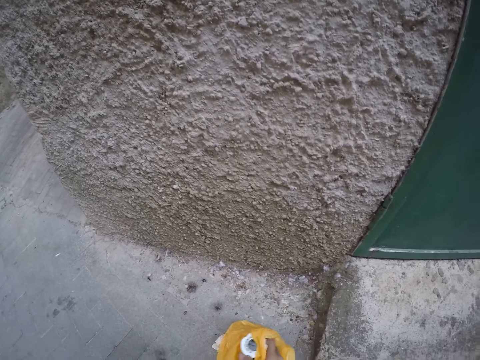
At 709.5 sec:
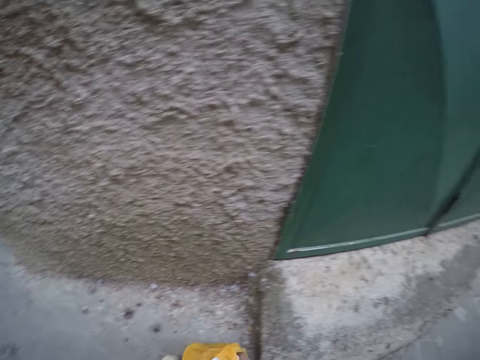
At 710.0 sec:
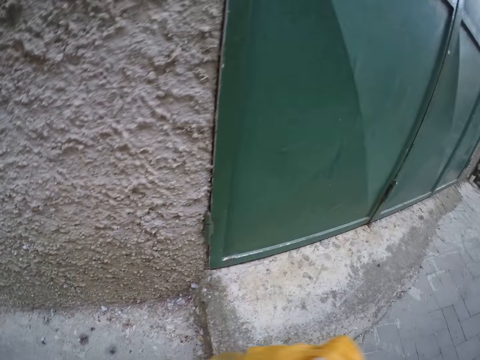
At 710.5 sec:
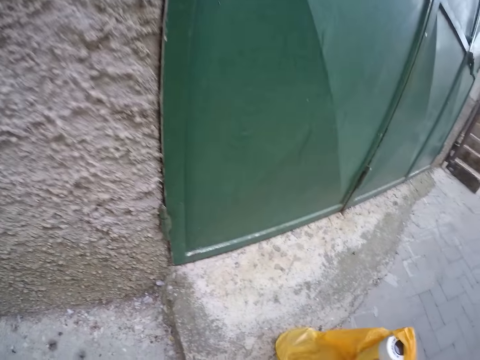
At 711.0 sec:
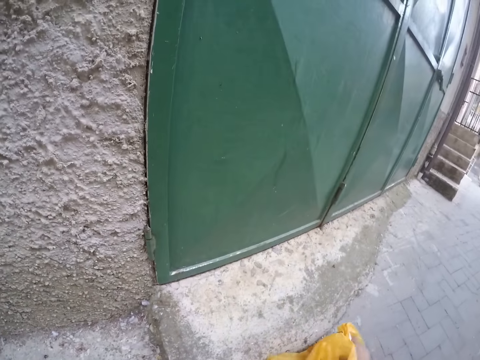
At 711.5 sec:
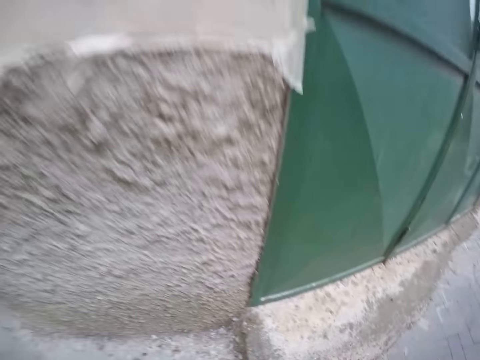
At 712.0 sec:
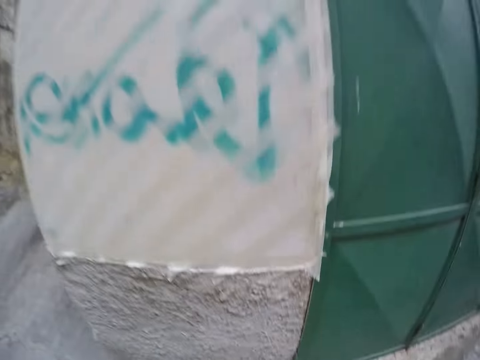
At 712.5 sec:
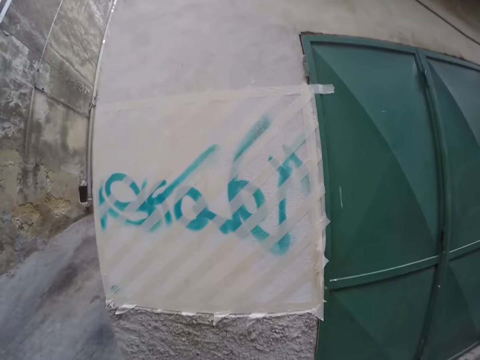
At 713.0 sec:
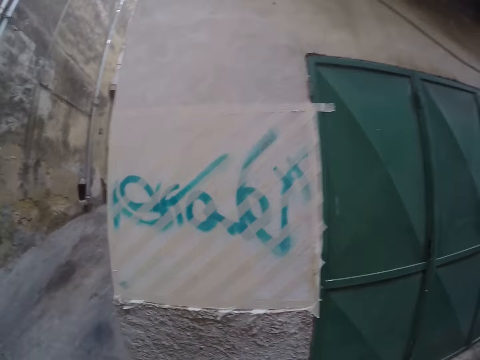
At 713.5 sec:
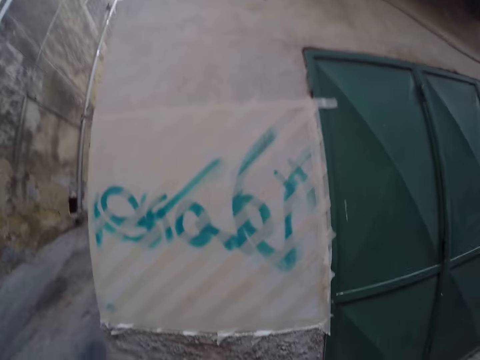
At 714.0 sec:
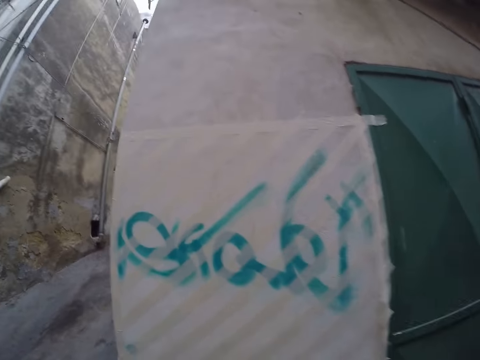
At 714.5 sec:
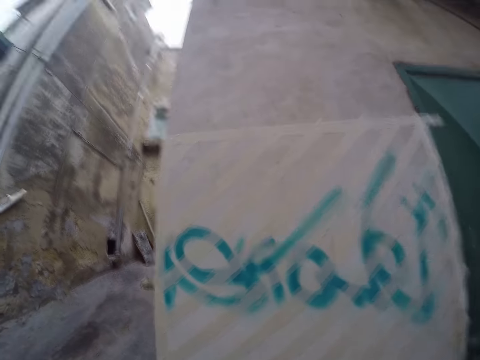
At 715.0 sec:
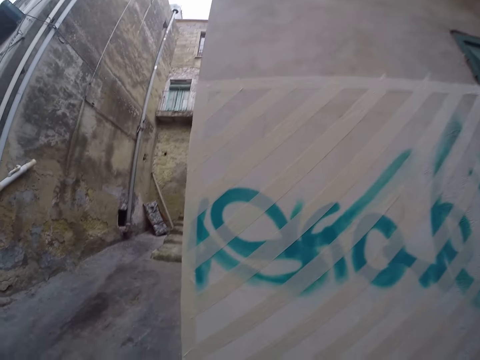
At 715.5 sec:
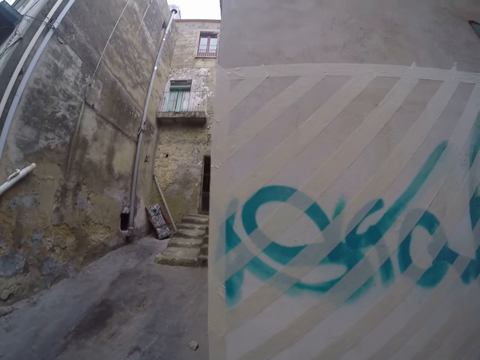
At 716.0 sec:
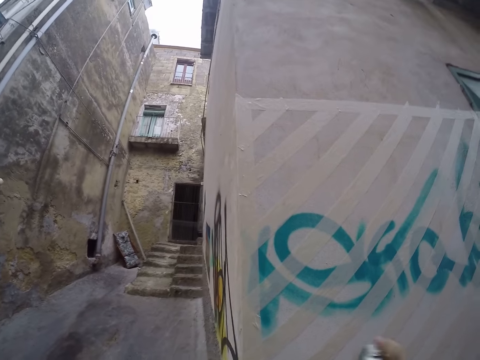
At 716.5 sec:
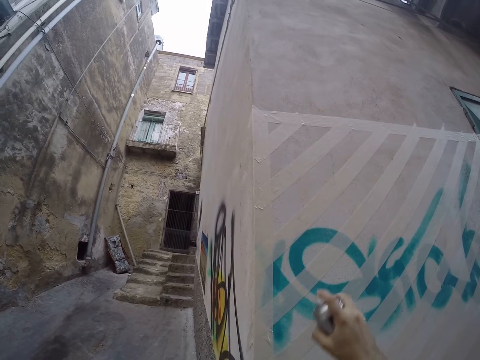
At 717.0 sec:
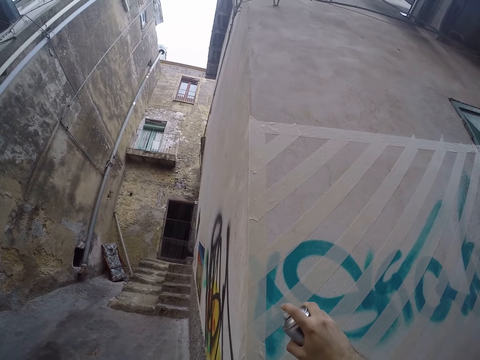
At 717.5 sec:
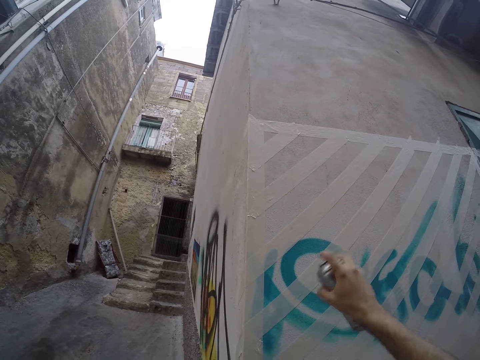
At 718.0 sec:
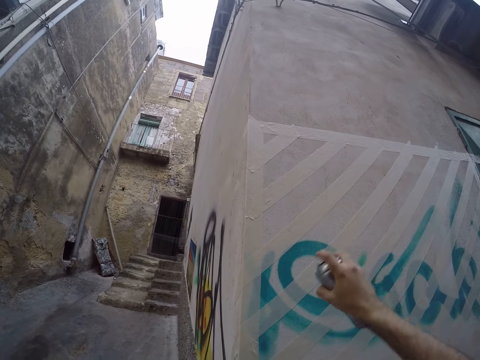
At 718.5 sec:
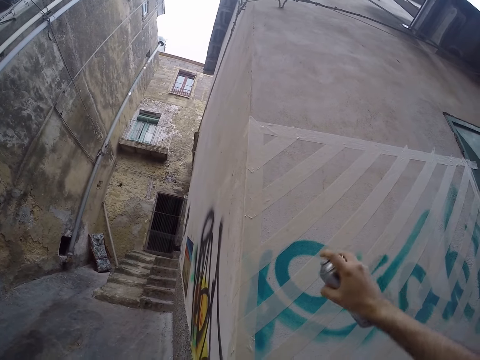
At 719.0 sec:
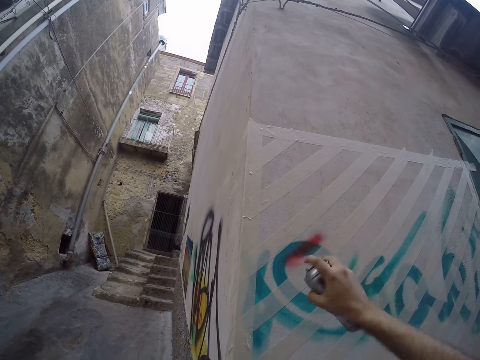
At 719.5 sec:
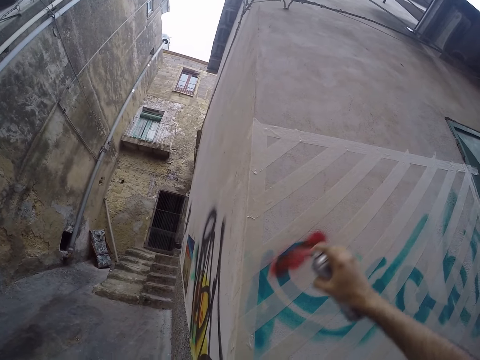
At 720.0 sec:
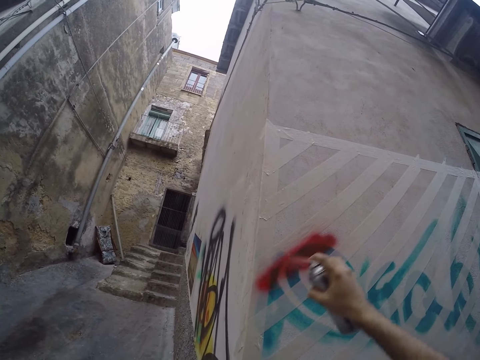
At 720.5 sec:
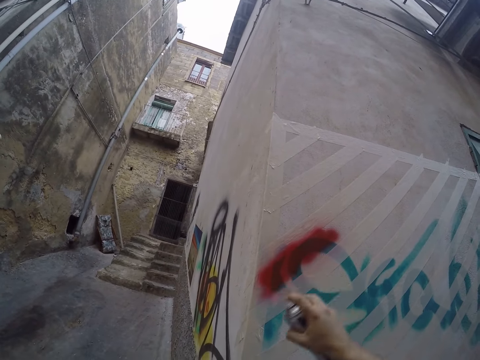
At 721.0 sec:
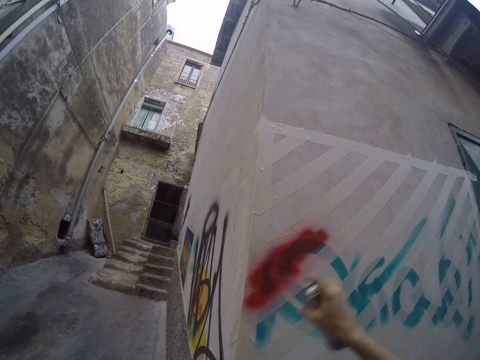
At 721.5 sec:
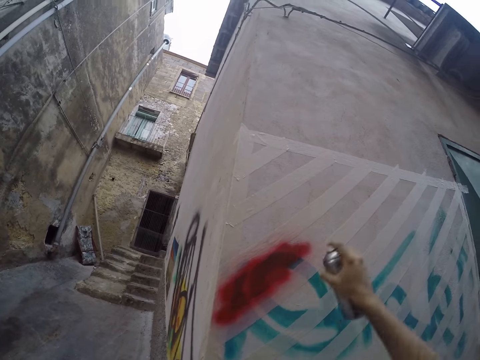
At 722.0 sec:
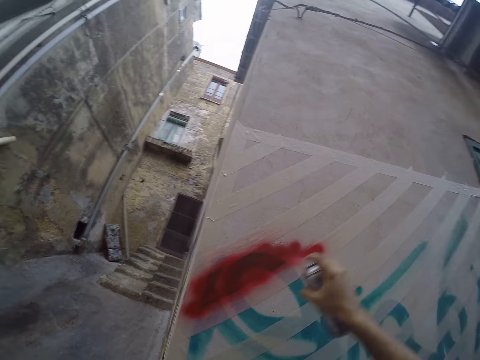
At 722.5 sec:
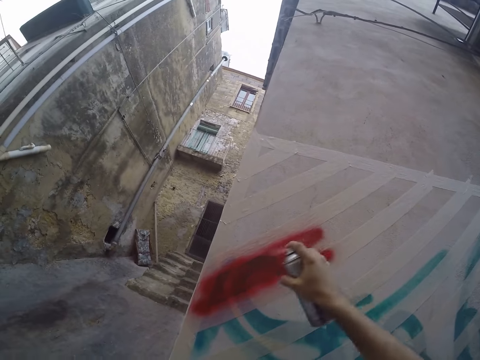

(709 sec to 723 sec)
The camera wearer carries the polythene bag from the ground with his right hand. He places the polythene bag on the ground with his right hand. He moves towards the wall. He looks around the wall. He lifts a spray bottle with his right hand. He sprays the wall with a dry radiator spray in his right hand.

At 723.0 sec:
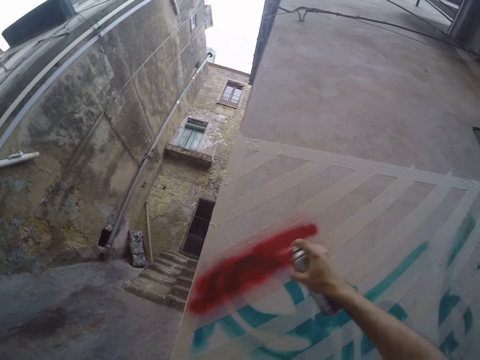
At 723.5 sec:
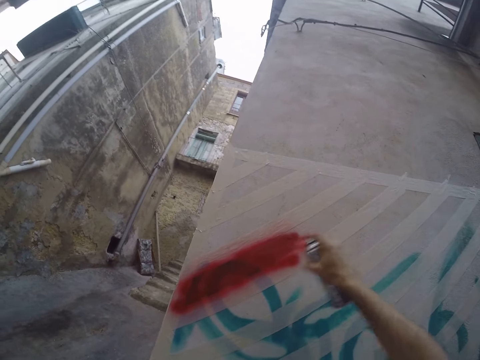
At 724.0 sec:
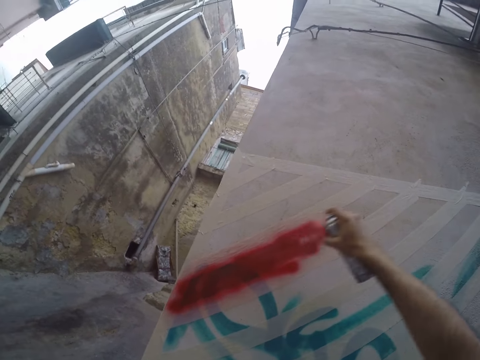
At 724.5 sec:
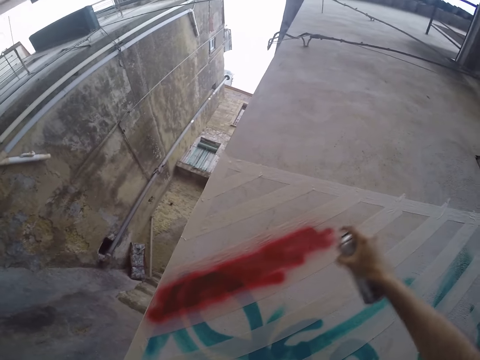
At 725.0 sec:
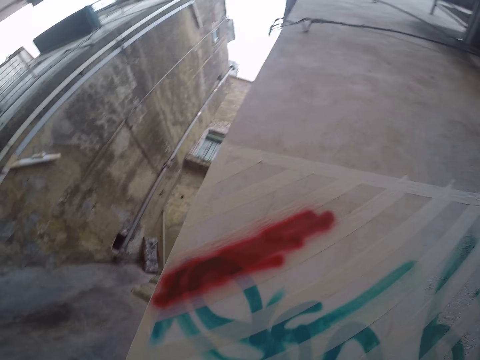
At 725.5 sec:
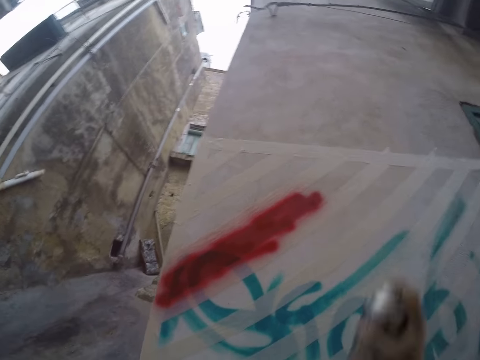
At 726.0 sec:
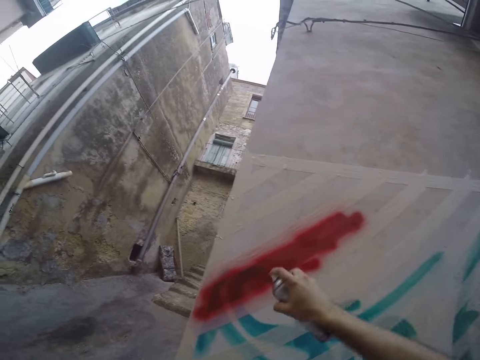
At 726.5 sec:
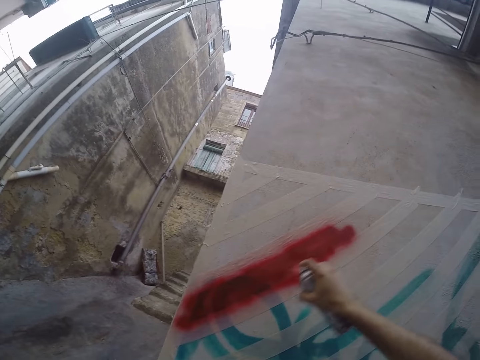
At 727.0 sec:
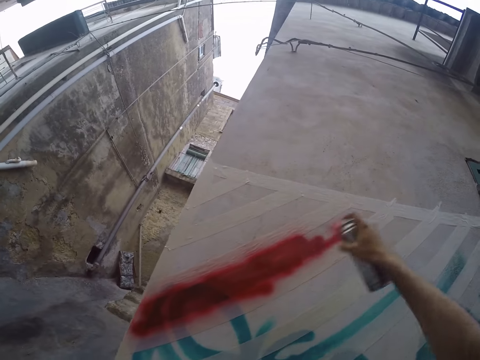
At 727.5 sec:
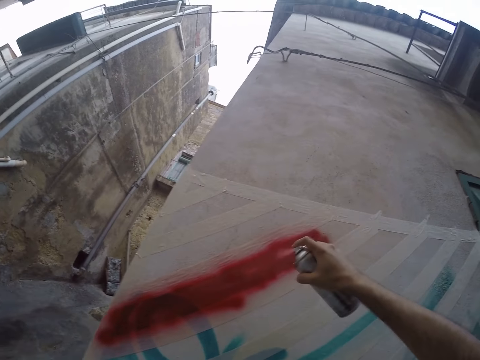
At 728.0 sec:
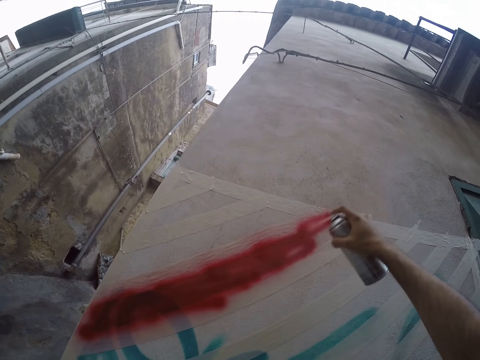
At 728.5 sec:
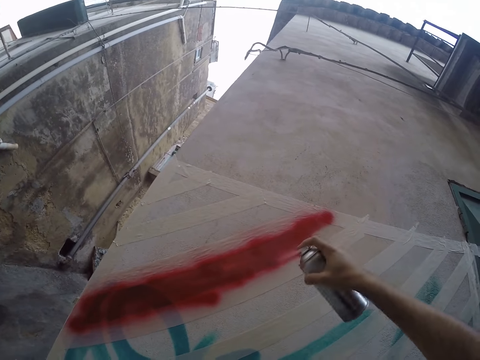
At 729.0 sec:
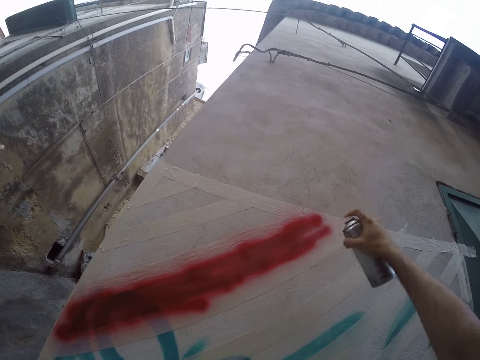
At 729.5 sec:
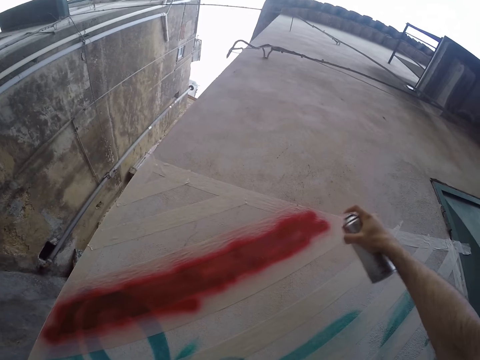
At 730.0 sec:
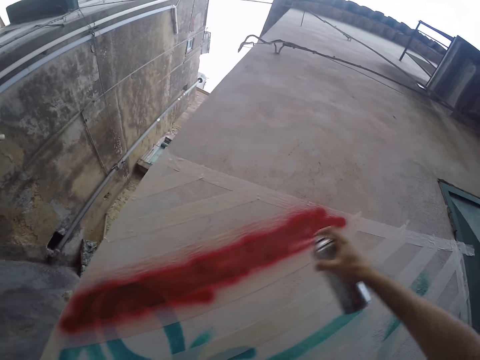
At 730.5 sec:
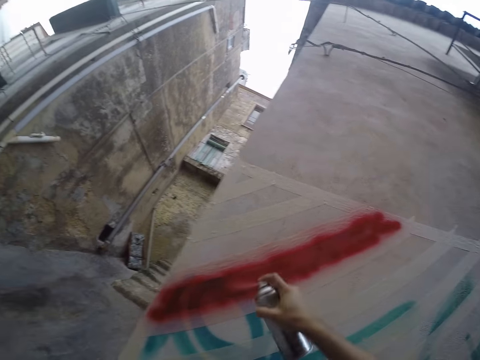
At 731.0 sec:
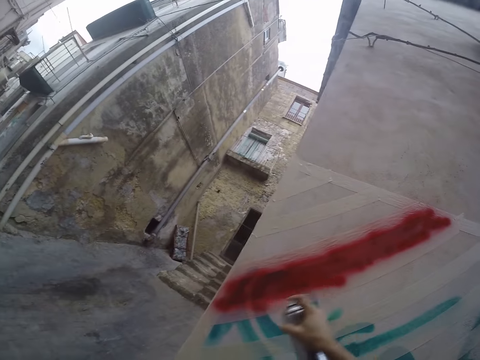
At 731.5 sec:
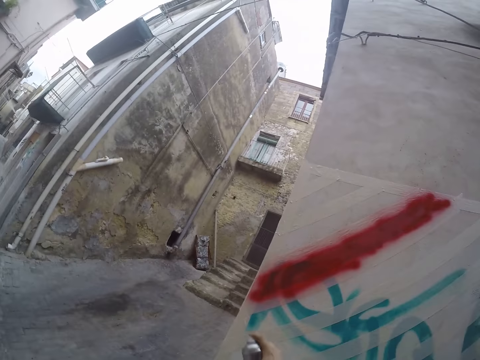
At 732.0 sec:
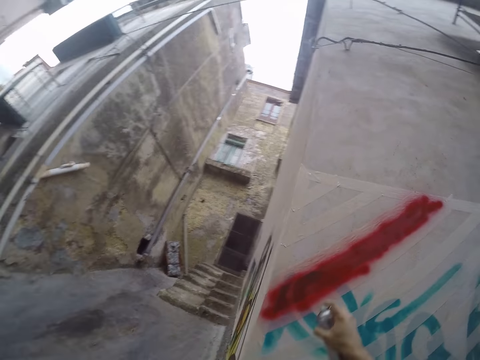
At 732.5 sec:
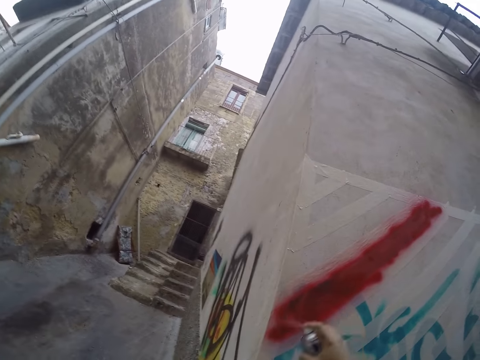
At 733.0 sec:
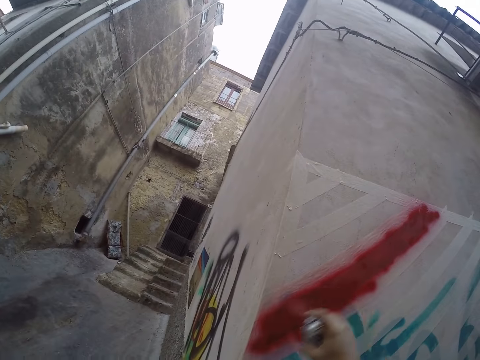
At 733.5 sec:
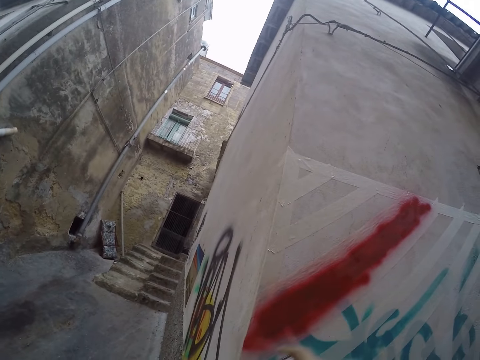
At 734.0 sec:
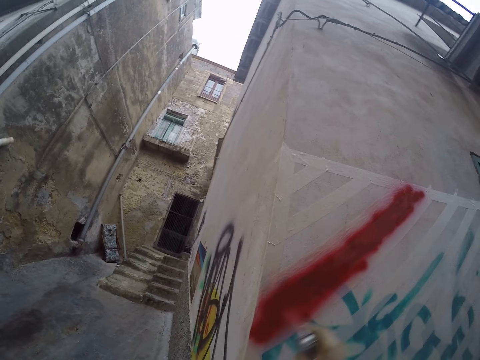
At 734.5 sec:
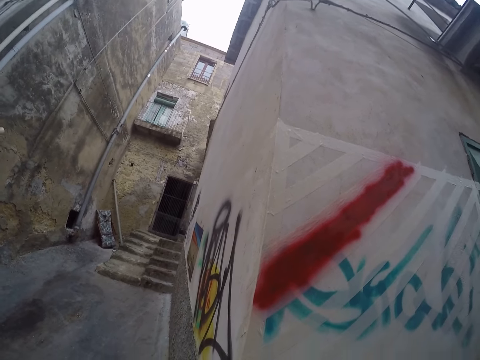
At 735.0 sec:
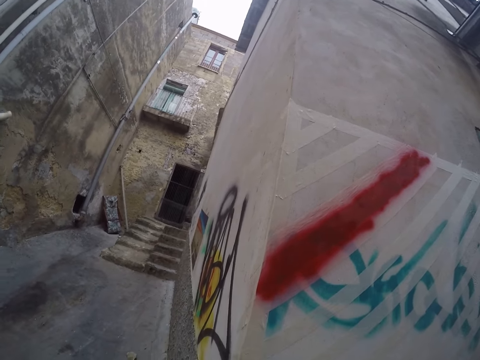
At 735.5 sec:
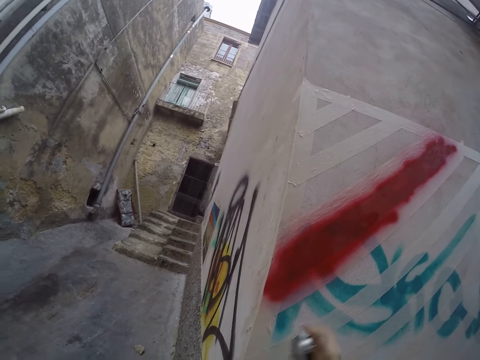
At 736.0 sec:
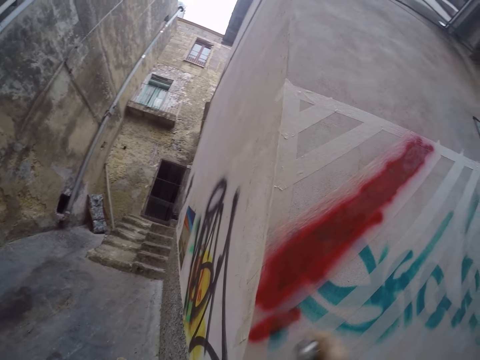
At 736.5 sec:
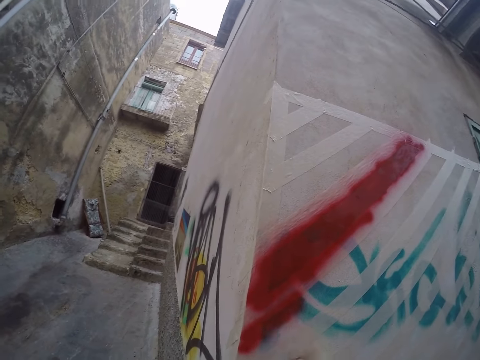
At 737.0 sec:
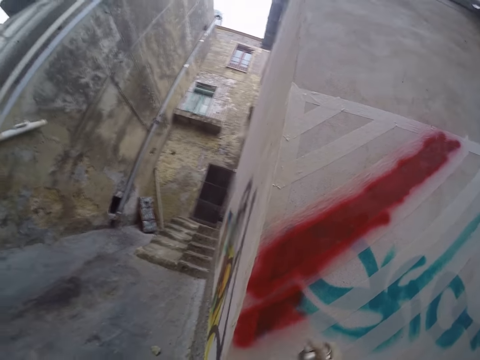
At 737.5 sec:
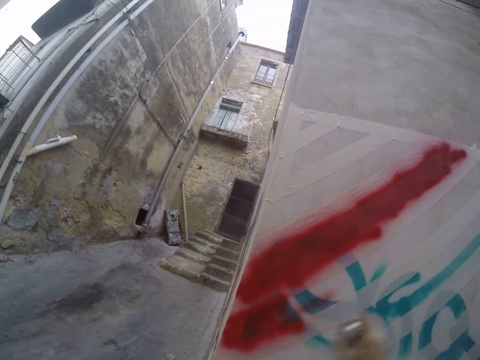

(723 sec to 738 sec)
The camera wearer shakes the spray bottle. They spray paint on the wall.
